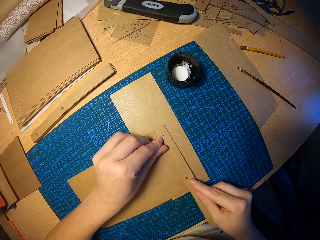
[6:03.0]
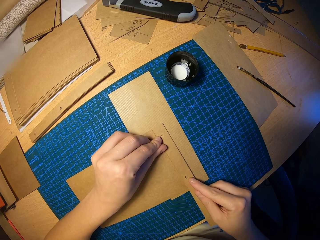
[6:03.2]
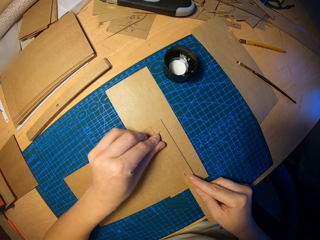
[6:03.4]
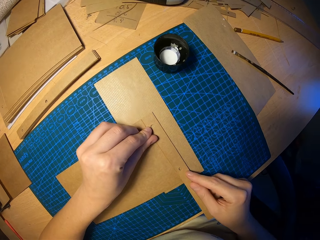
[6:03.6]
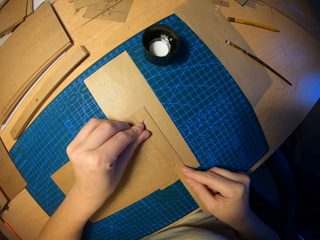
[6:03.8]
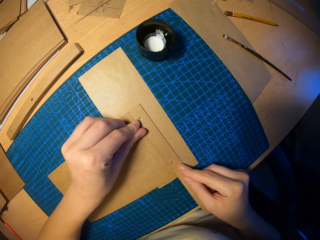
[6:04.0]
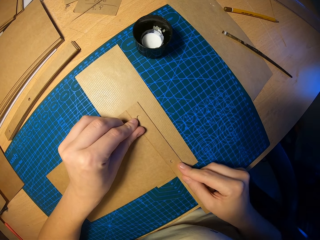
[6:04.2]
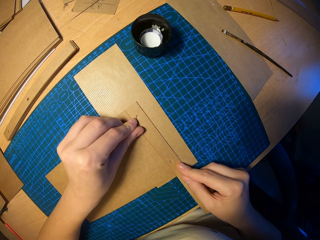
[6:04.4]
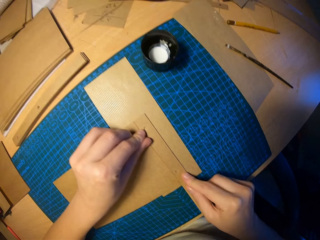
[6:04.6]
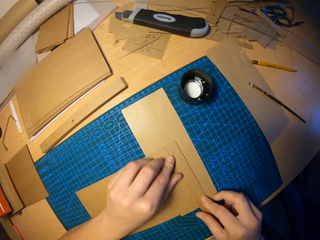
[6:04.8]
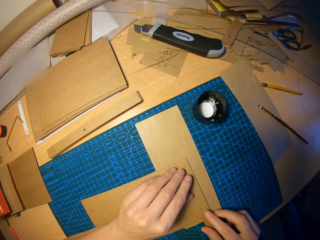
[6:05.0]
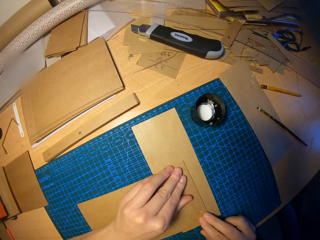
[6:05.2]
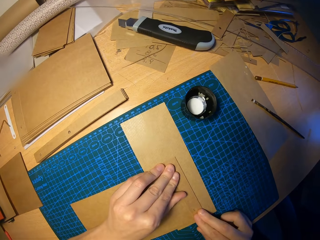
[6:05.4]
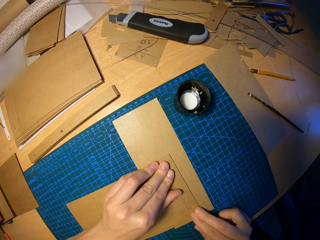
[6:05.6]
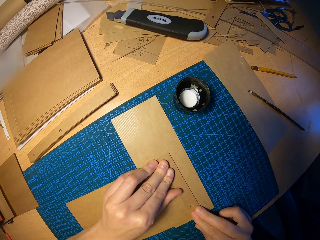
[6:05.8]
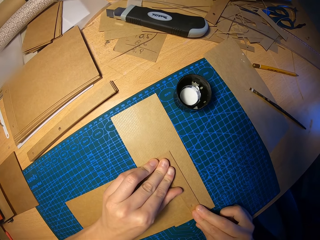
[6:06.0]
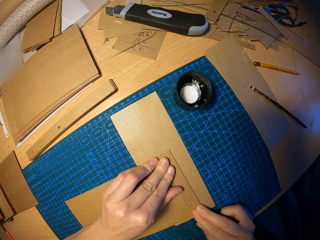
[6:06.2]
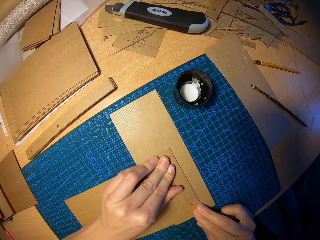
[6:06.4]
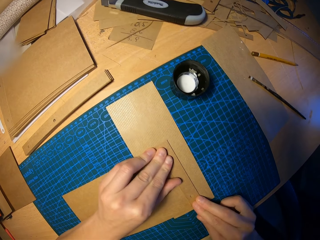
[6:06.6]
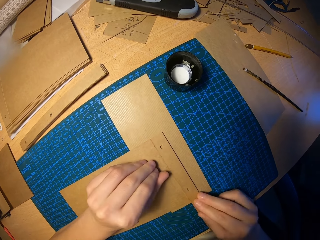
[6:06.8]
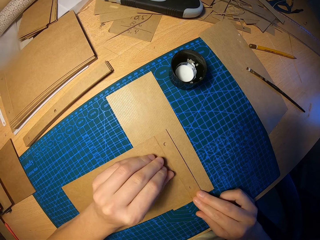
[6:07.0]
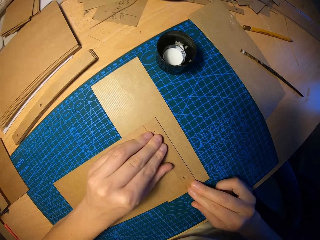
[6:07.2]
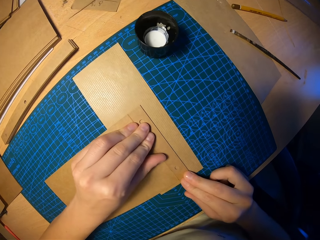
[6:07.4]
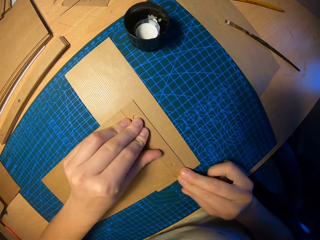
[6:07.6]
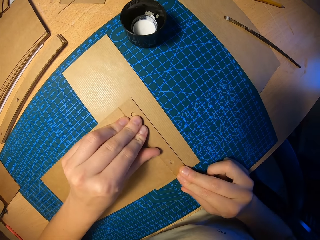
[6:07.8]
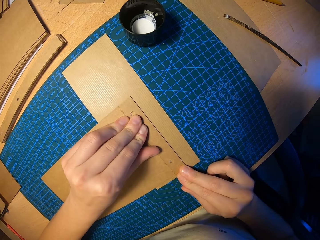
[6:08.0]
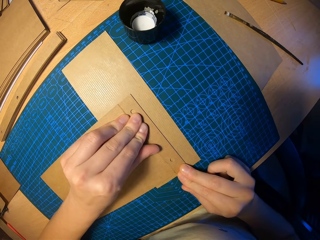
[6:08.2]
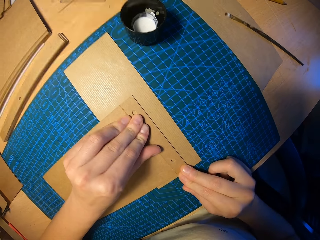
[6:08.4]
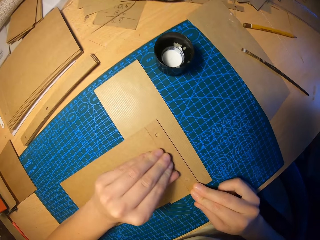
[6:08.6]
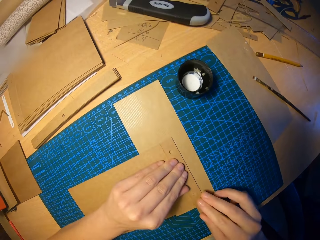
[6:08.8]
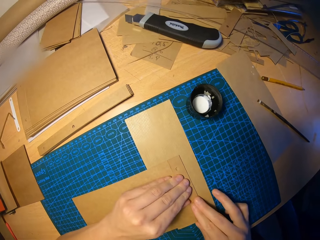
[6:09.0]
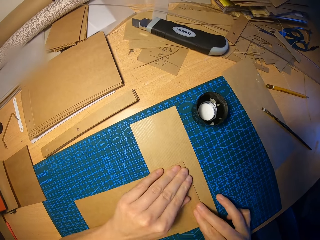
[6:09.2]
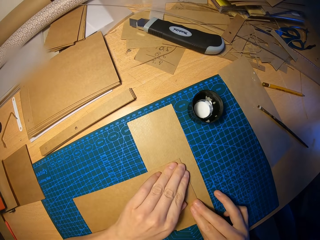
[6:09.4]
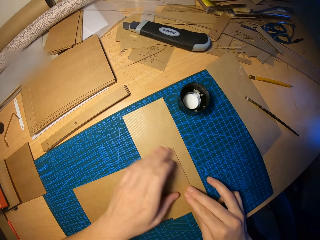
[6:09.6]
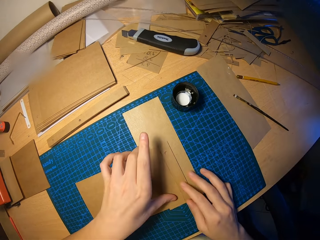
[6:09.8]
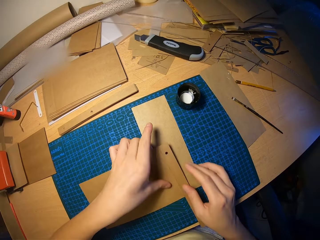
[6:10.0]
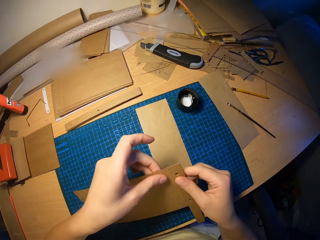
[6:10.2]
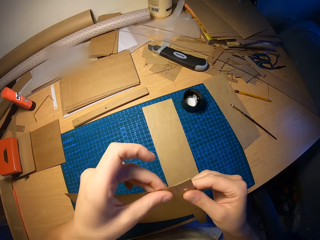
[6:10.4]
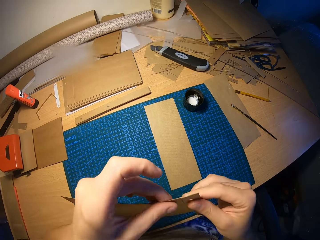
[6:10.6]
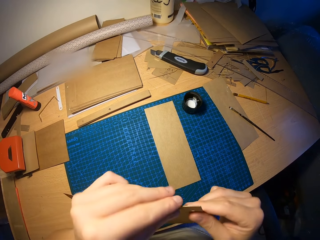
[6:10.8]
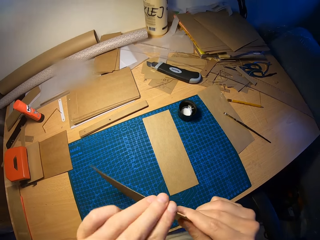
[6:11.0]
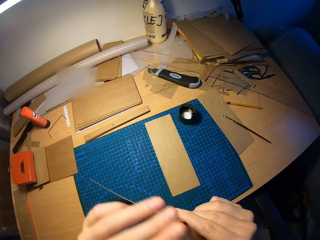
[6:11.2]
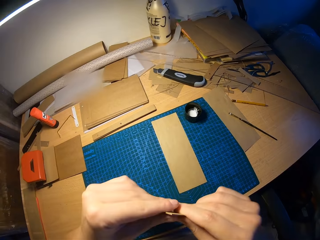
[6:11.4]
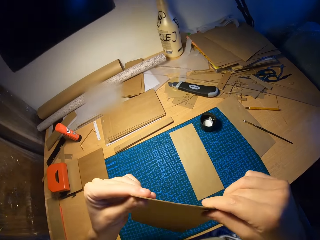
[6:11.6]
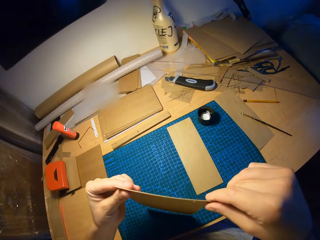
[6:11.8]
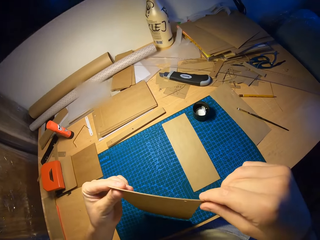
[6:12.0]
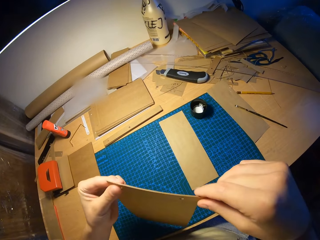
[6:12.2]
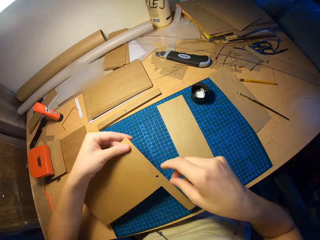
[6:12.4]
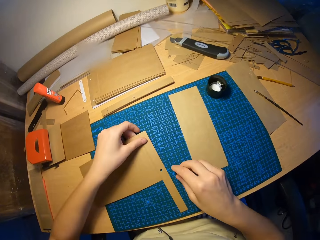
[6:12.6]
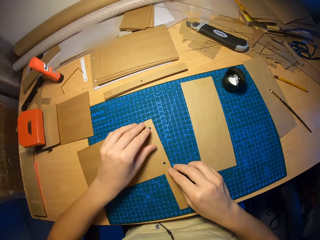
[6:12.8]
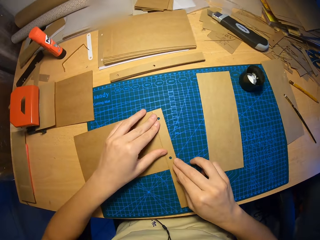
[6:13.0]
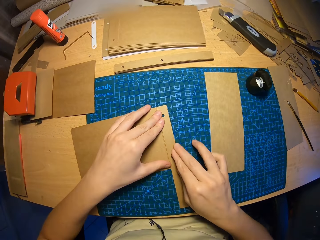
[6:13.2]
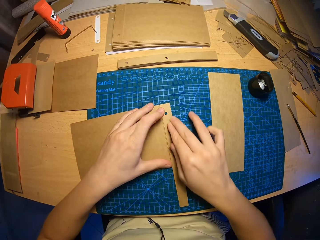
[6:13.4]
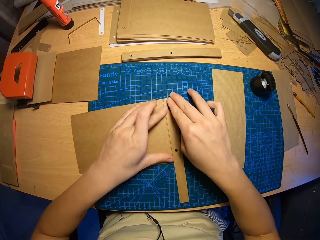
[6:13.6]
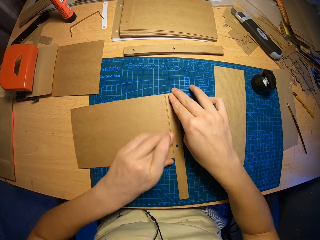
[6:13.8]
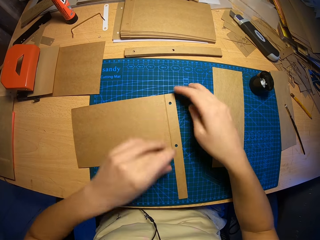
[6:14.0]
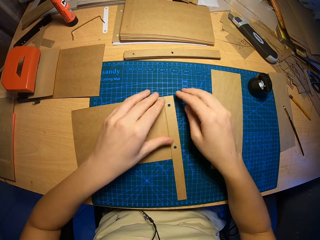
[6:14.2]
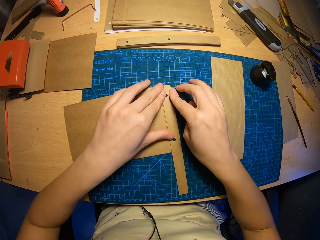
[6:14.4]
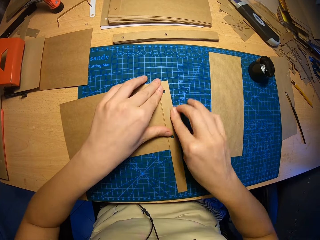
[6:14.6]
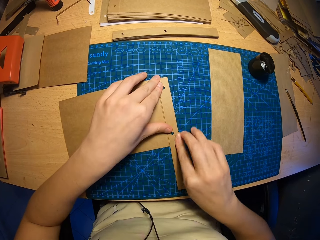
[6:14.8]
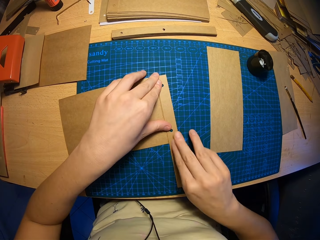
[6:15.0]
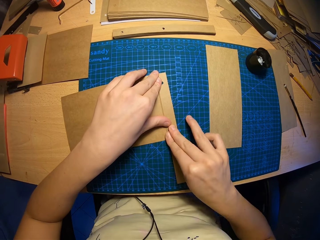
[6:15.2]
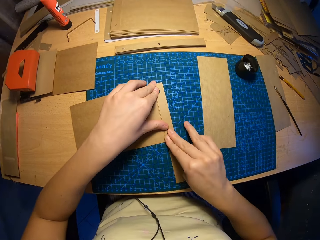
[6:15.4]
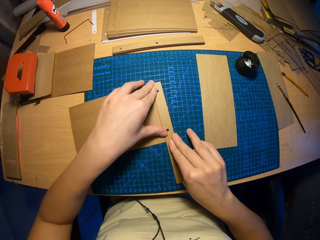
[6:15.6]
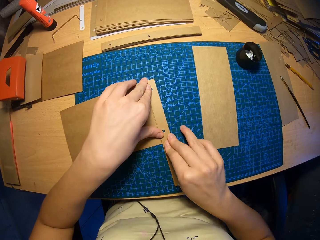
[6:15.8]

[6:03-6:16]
The camera wearer presses on the attached craft papers with both hands. He lifts the attached craft papers or board from the table with both hands. He looks at the board. He places the attached craft papers on the table with his left hand. He presses on the attached craft papers with both hands.

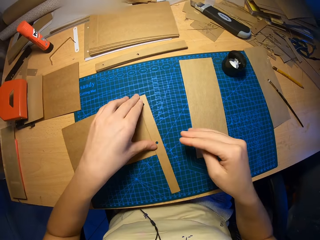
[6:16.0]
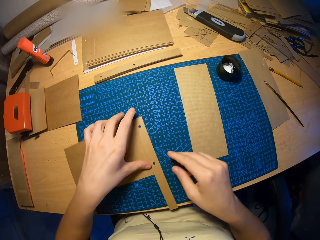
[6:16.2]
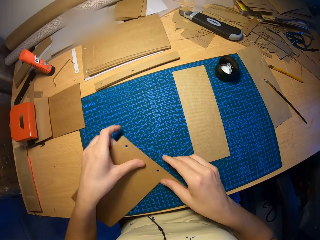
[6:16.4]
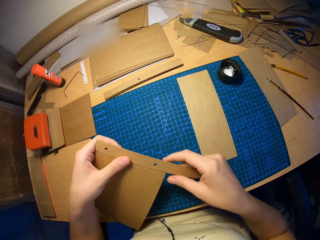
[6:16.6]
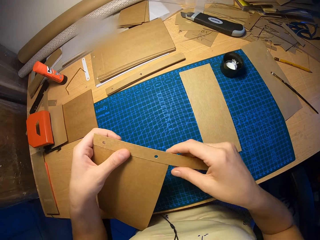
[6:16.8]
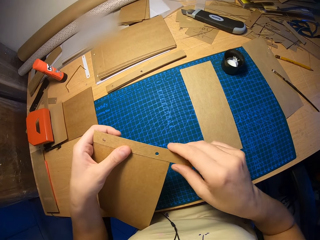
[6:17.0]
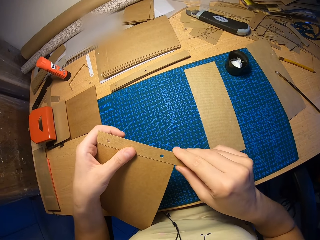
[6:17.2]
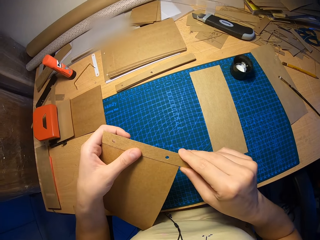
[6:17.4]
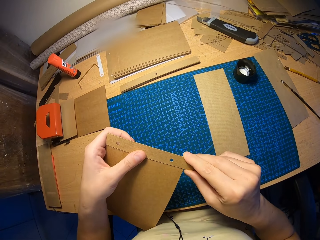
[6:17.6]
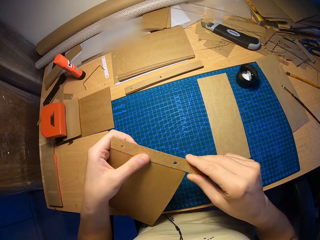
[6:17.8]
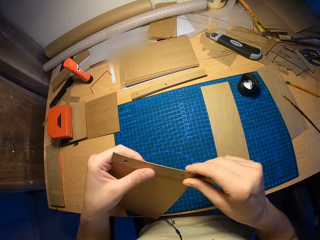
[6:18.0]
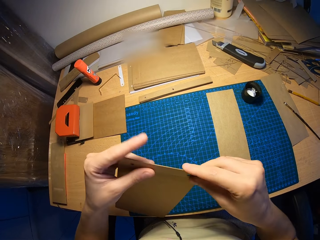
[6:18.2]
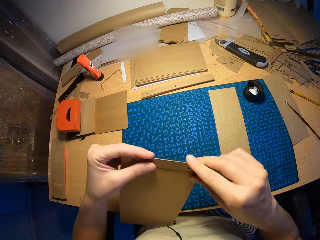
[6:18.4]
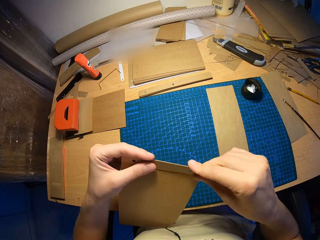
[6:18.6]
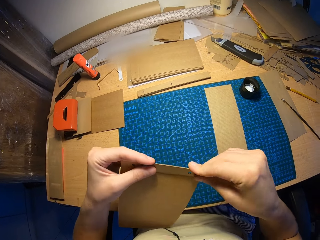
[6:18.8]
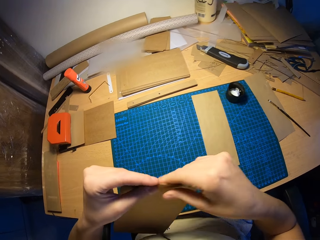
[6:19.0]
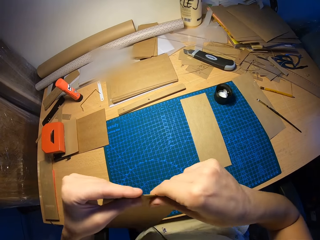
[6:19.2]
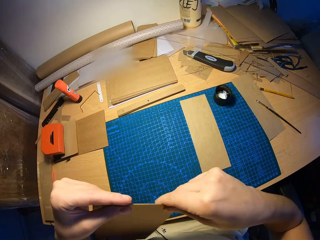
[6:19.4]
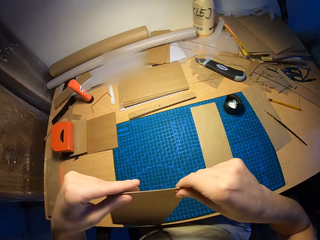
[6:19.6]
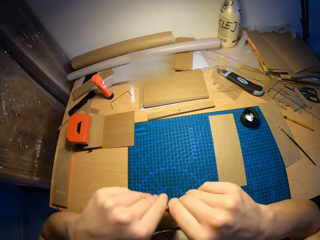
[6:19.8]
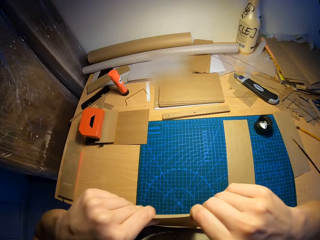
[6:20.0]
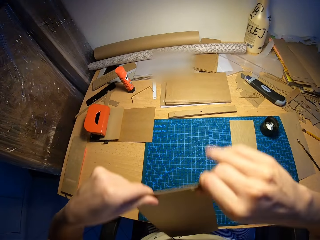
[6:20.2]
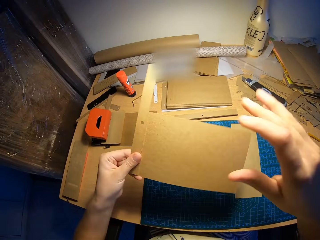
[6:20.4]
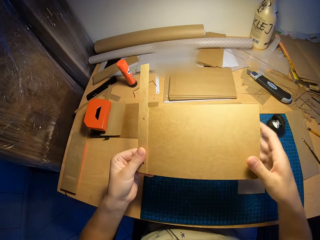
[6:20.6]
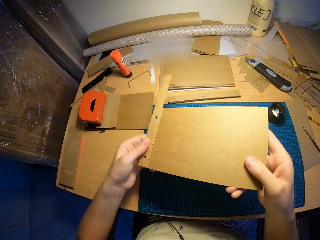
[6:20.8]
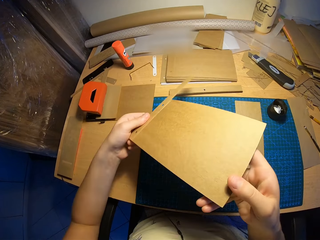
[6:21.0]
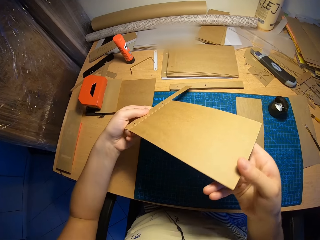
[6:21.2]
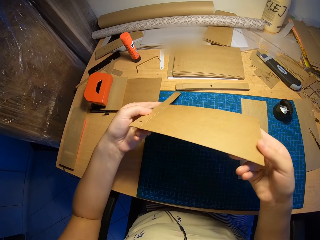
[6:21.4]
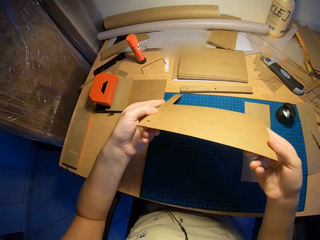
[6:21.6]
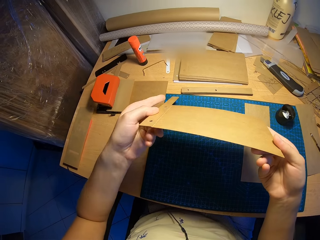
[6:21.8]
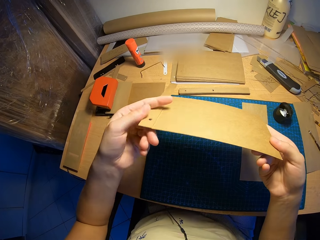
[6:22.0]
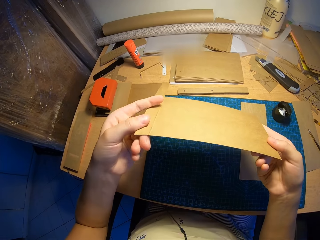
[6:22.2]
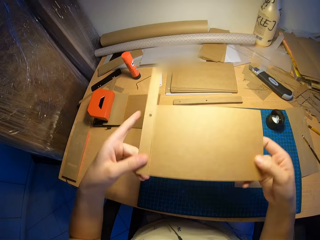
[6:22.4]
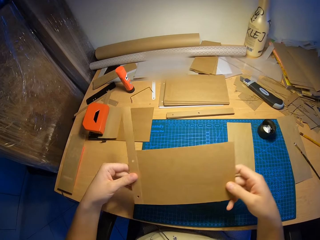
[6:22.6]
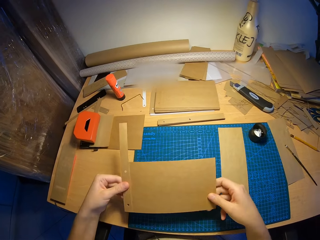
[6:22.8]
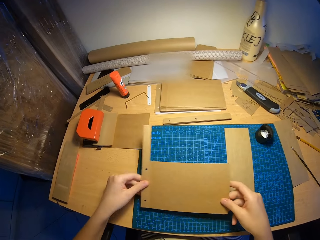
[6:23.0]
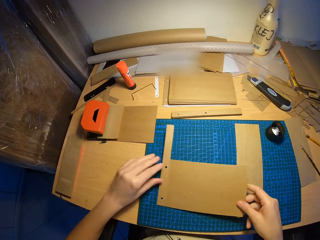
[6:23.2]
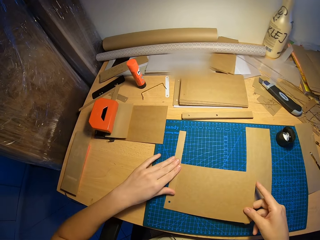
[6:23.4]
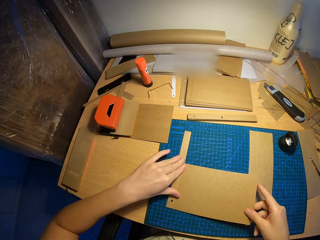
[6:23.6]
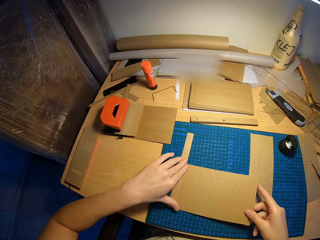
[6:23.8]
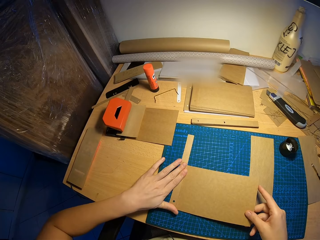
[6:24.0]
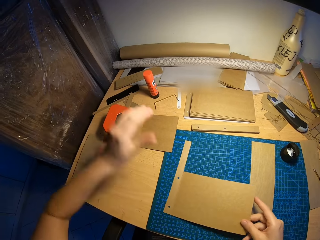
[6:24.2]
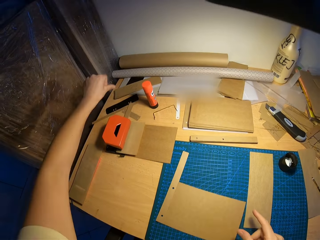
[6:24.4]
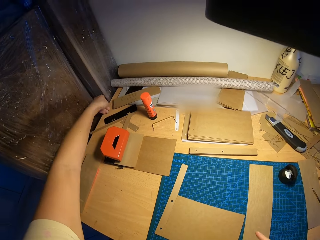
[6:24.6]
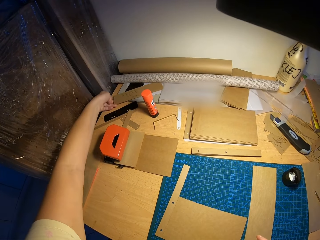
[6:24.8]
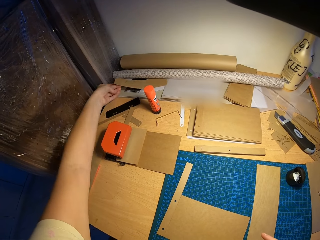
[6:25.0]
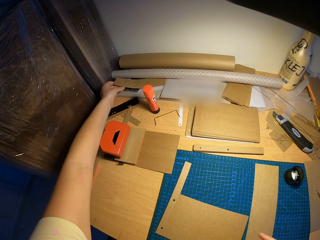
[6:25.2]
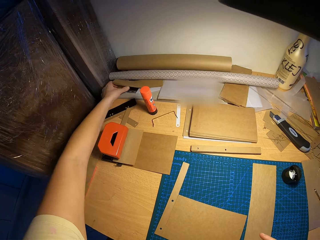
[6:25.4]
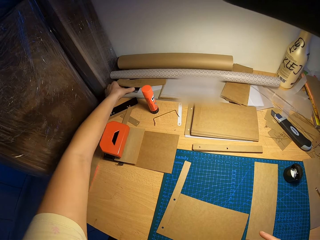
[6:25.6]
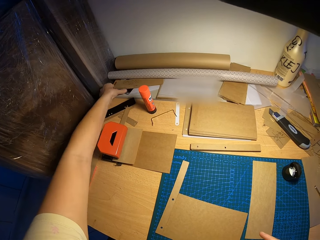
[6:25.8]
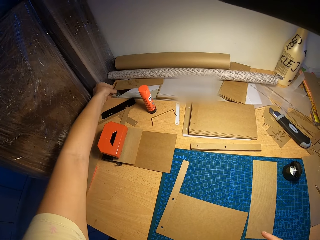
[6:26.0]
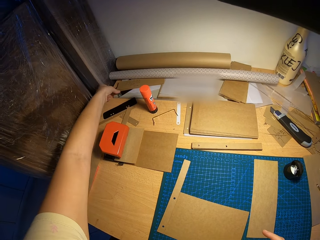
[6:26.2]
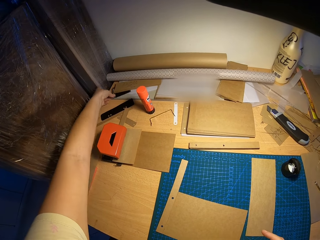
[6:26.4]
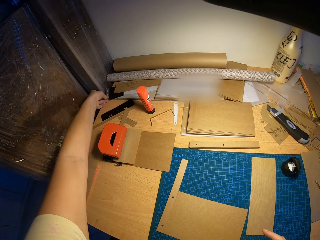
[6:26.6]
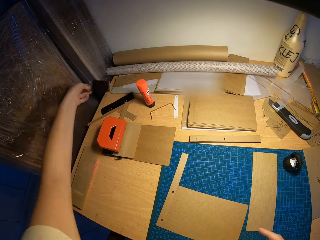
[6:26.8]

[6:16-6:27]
The camera wearer lifts the attached craft papers or board from the table with both hands. He looks around the board. He presses on the attached craft papers with both hands. He touches over the board edges. He looks around the board. He places the attached craft papers on the table with his right hand. He picks a polaroid film on the table with his left hand.
